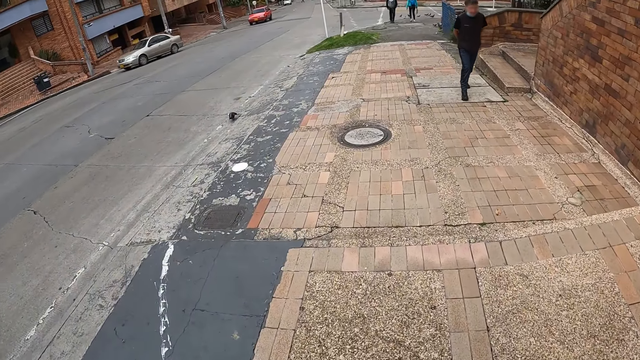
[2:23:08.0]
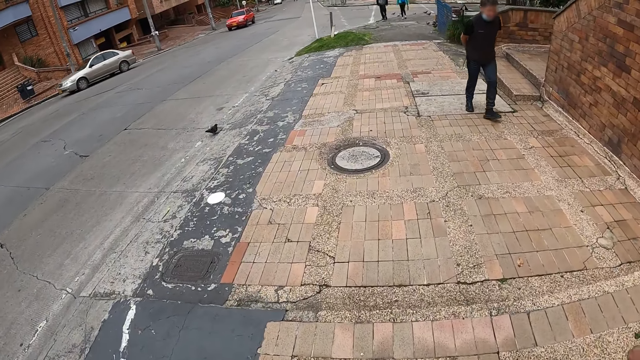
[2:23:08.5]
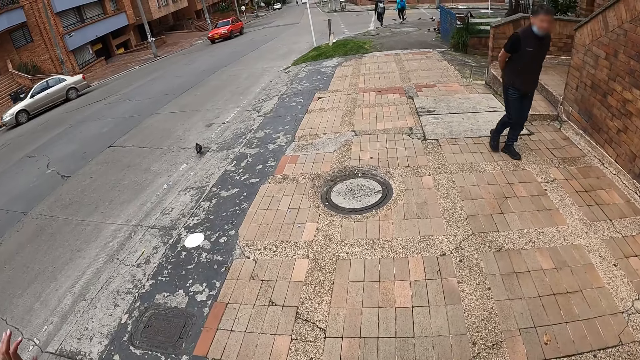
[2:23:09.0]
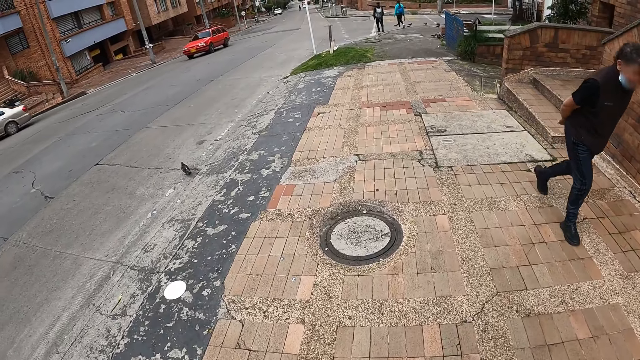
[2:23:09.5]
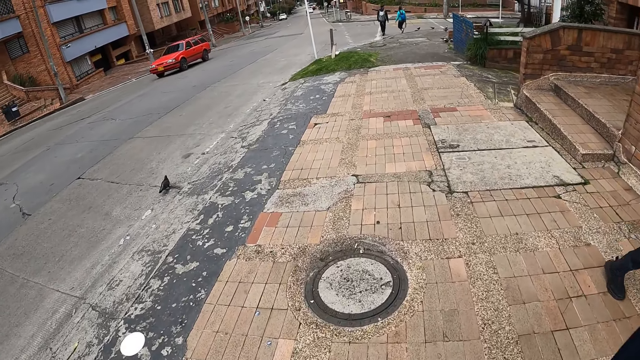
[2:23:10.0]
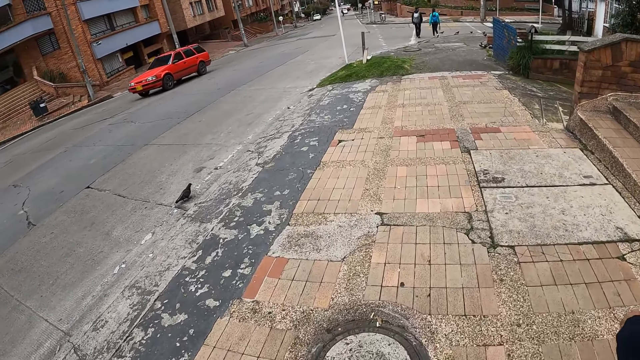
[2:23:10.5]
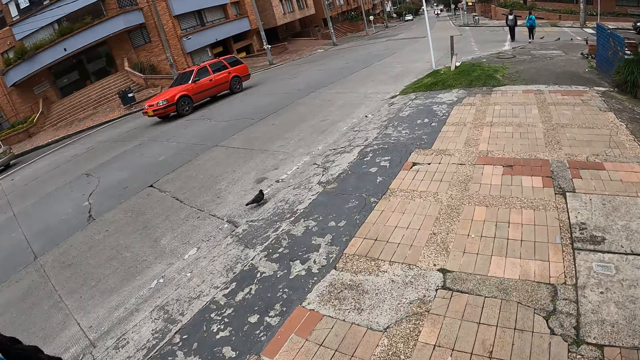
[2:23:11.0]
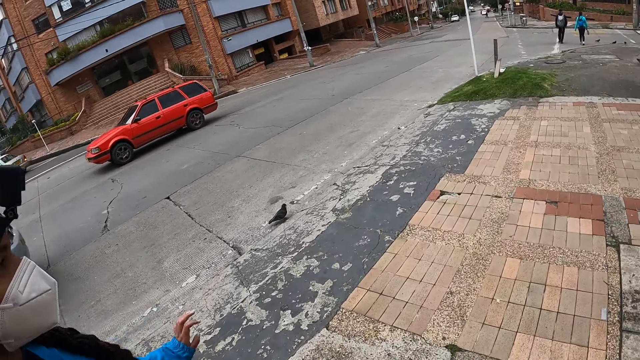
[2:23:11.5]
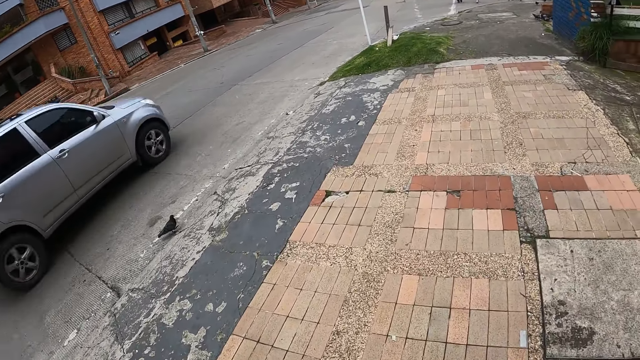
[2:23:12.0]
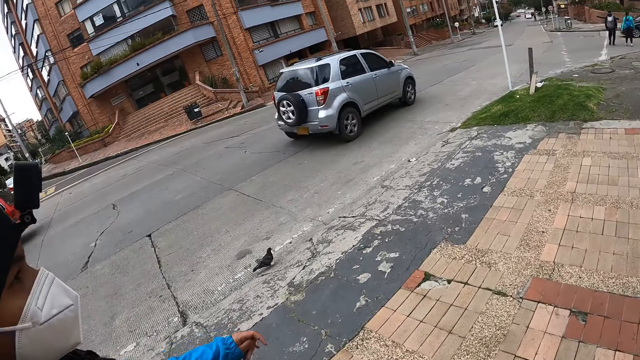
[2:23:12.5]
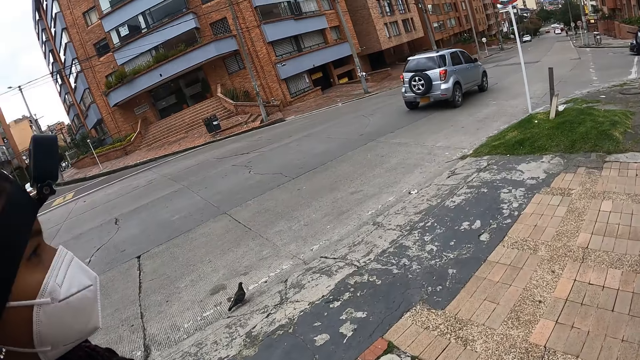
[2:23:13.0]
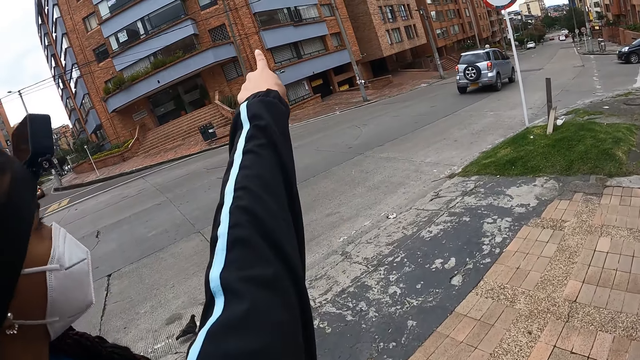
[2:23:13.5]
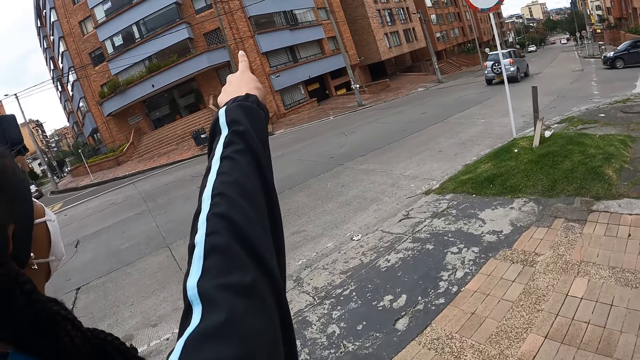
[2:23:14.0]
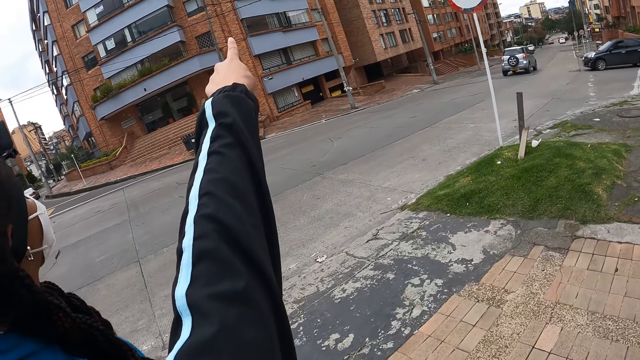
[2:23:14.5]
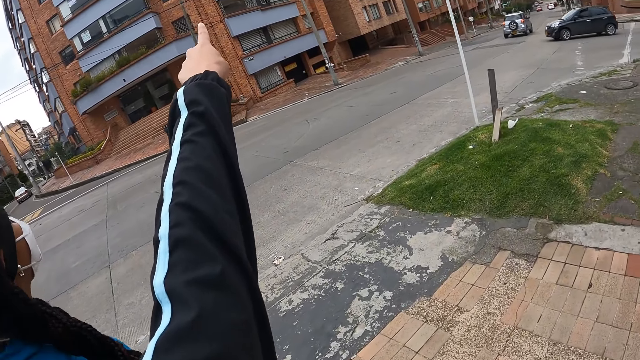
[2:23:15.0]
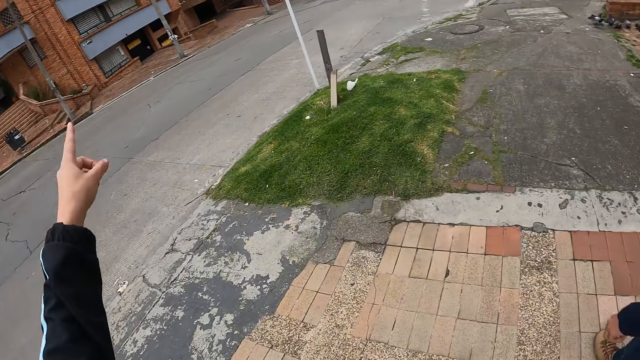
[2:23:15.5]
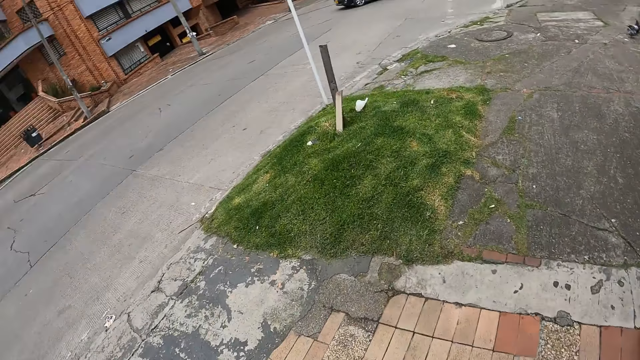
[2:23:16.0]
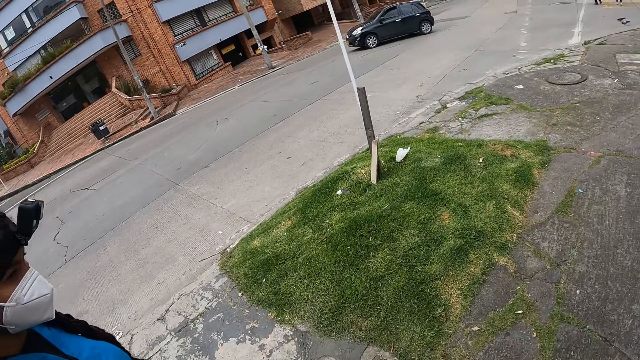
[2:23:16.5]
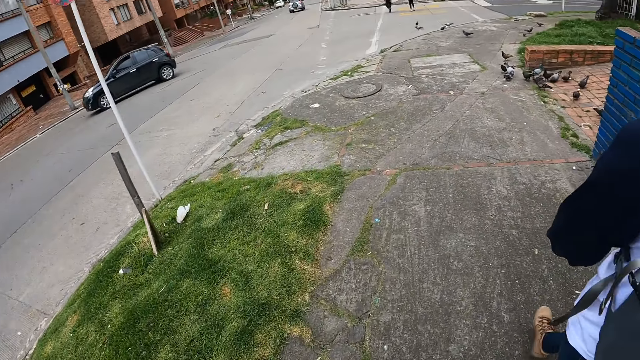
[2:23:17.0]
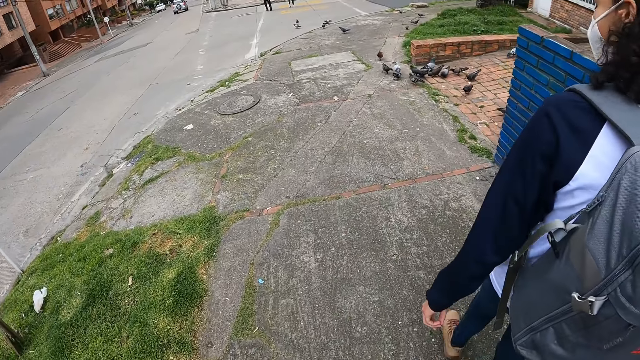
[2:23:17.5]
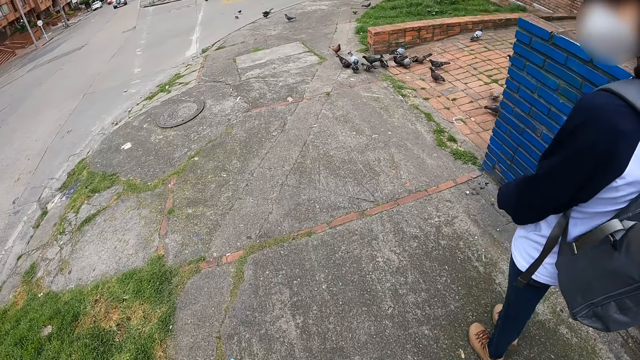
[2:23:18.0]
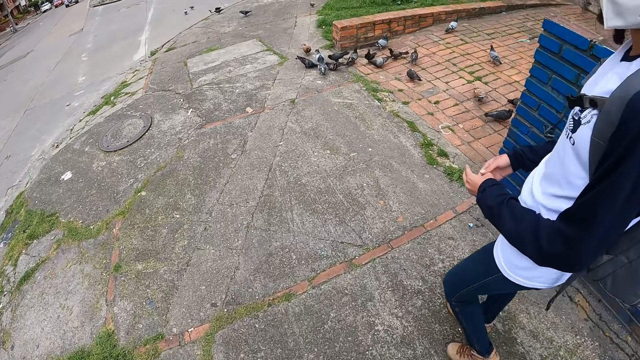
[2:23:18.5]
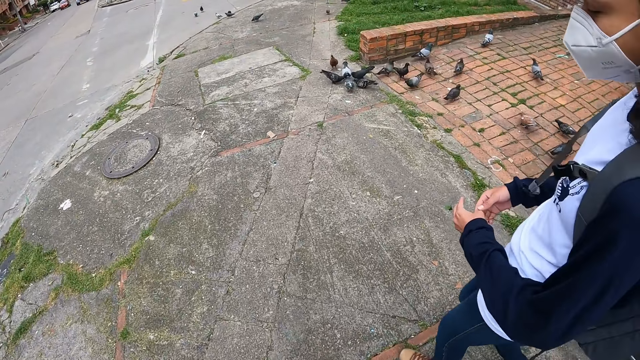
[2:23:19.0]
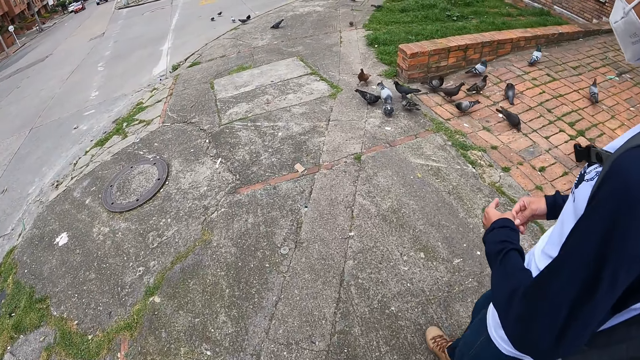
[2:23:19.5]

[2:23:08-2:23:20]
A man walks by the camera wearer. A red car passes by the camera wearer. A silver car passes by the camera wearer.

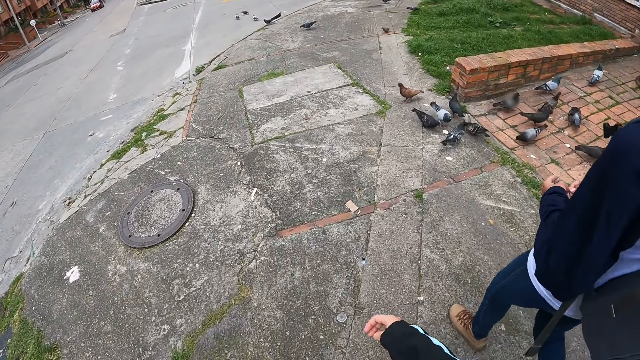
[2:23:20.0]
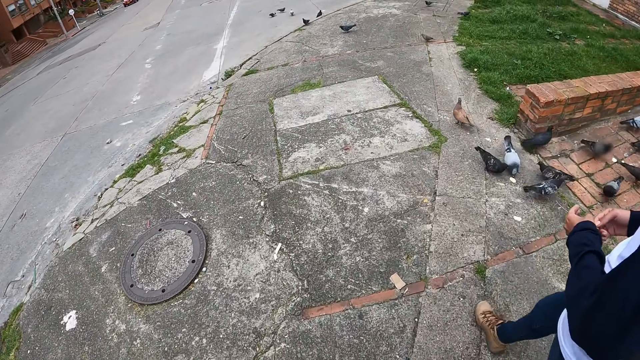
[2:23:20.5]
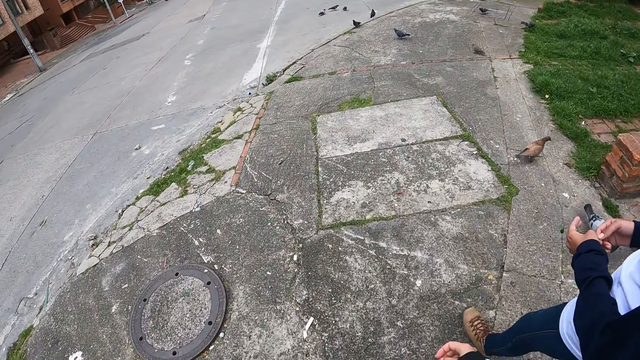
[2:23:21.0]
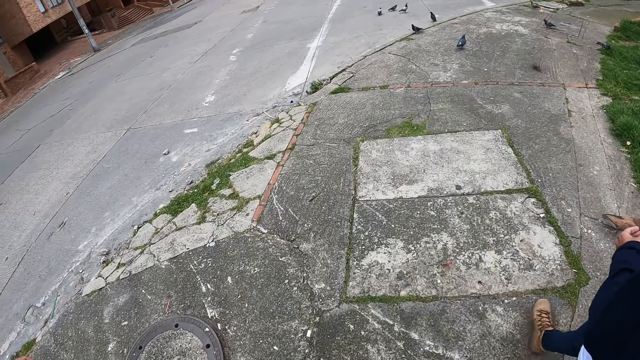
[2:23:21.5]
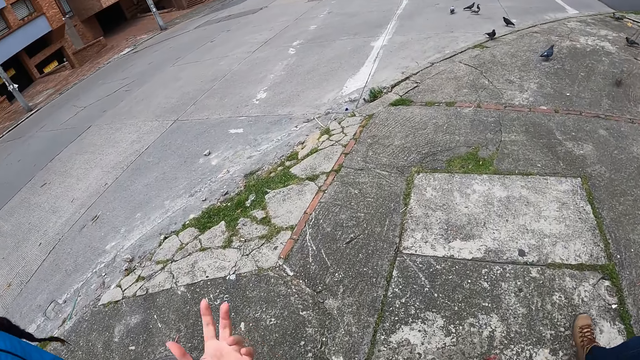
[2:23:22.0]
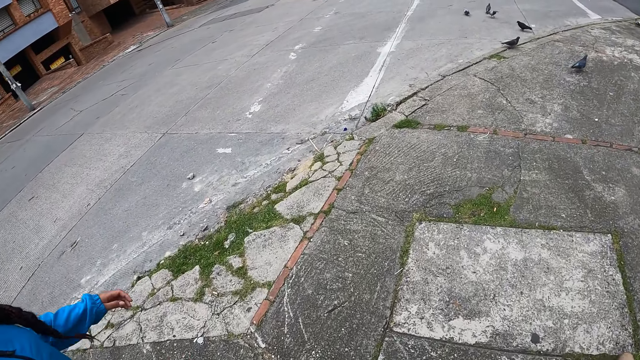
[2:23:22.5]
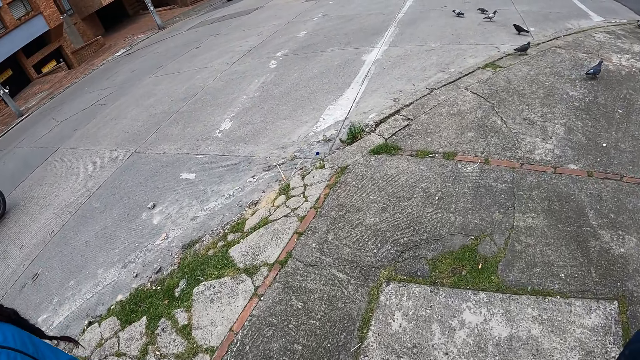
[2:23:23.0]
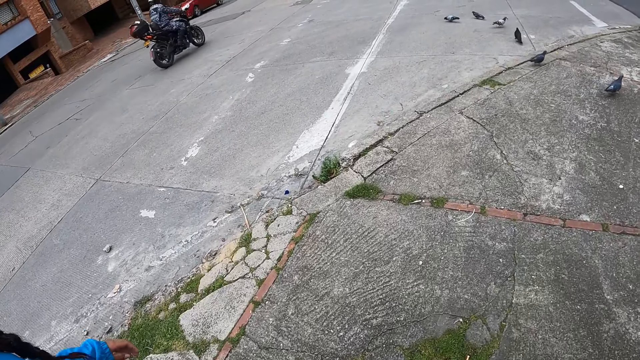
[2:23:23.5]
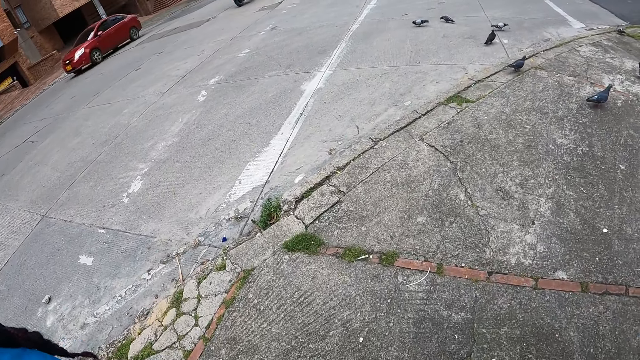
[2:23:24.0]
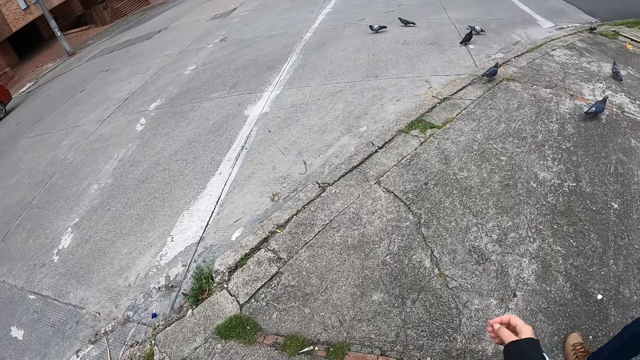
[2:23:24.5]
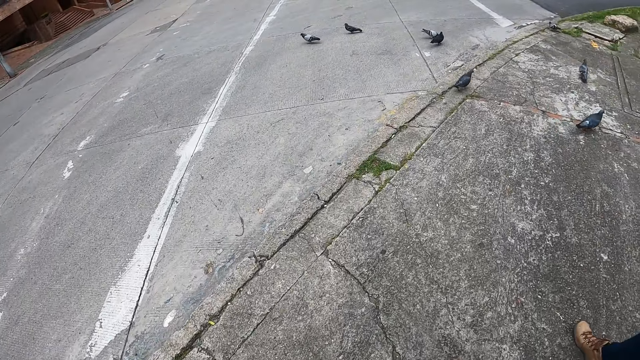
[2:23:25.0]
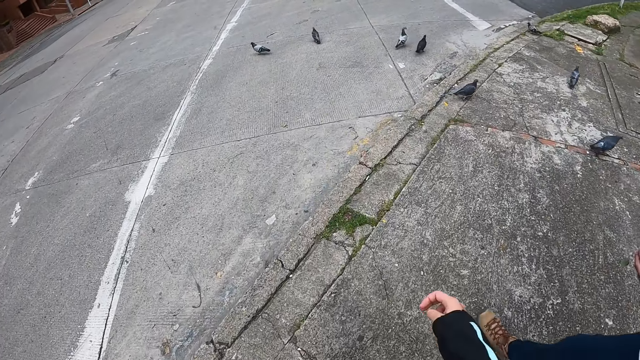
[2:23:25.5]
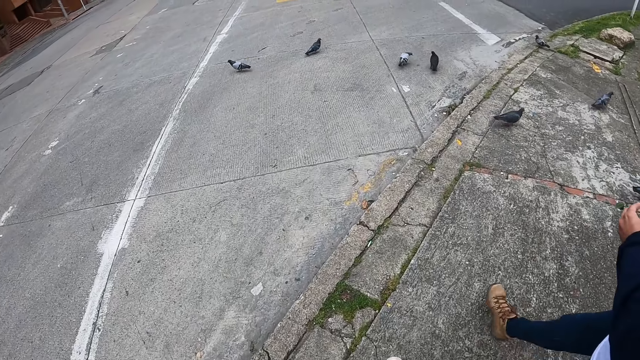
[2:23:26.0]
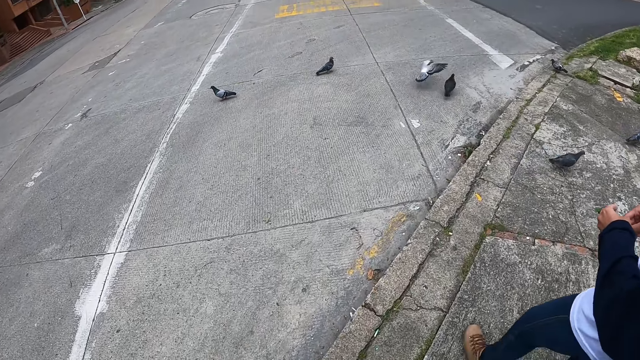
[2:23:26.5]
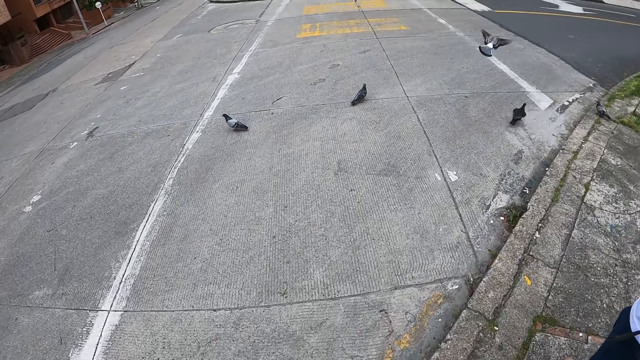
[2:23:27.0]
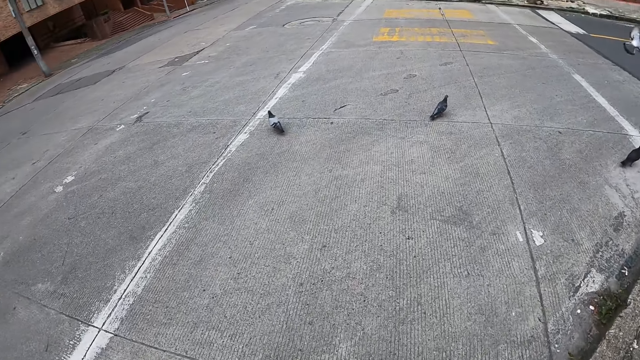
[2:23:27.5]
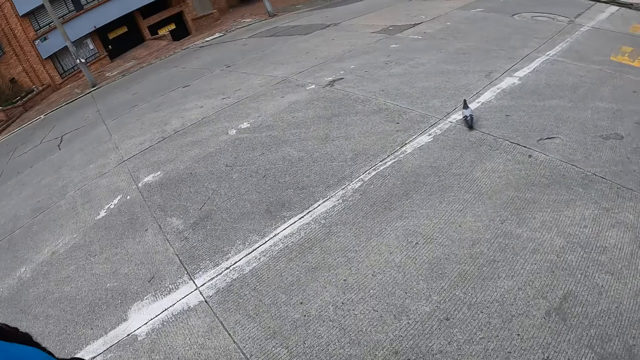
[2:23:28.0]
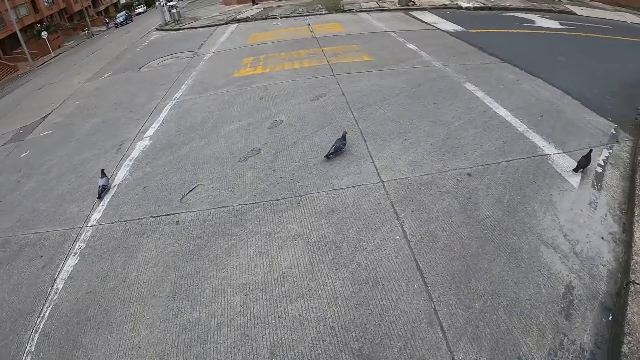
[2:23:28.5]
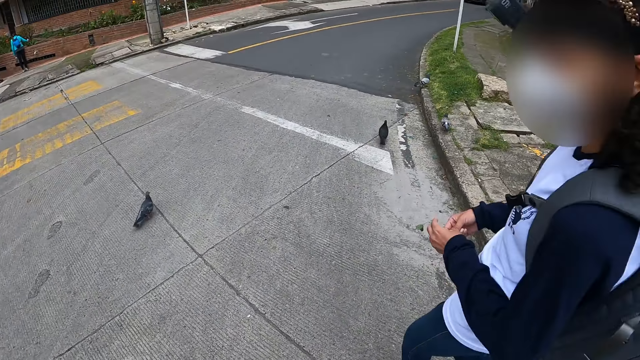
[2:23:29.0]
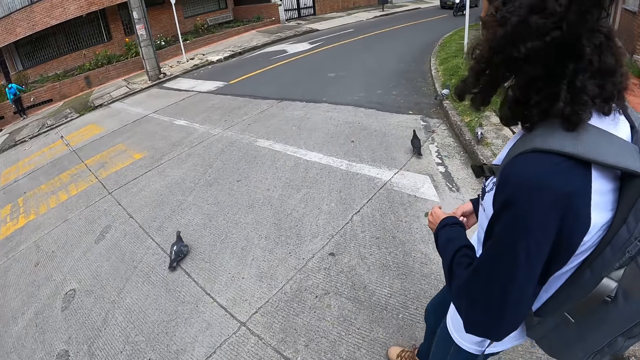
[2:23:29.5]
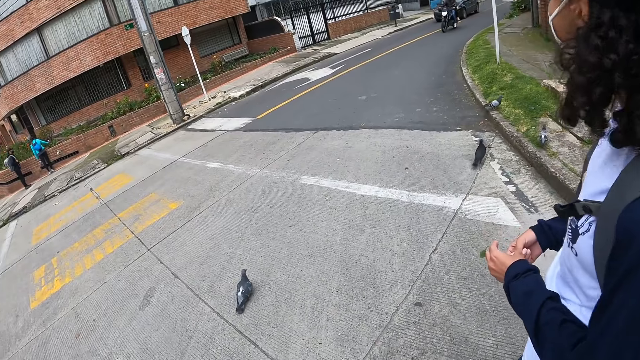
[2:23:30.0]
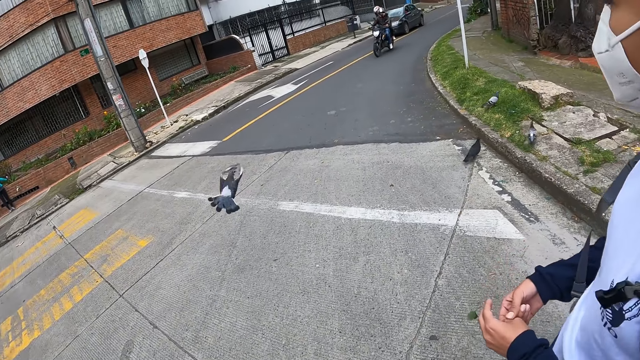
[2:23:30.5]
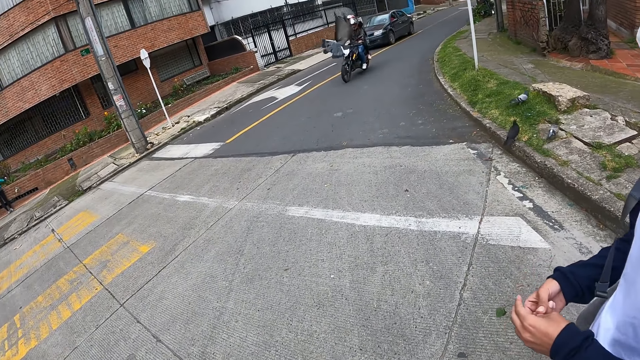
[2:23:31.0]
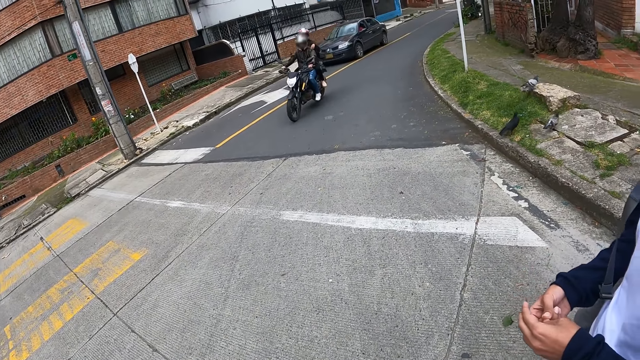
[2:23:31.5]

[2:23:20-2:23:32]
A black motorcycle passes by the camera wearer. The camera wearer crosses the road.
